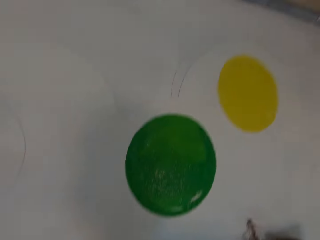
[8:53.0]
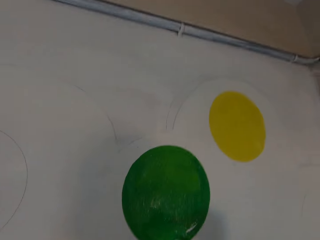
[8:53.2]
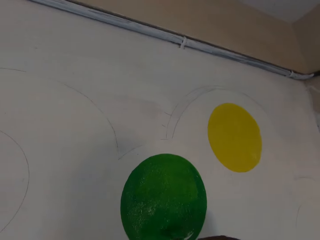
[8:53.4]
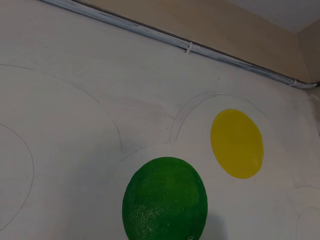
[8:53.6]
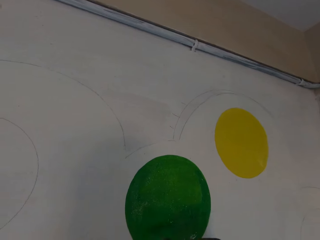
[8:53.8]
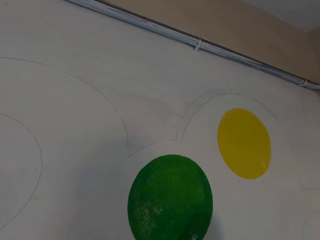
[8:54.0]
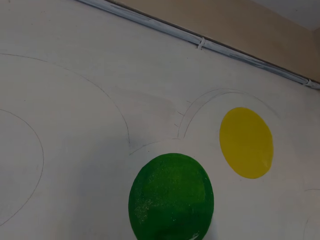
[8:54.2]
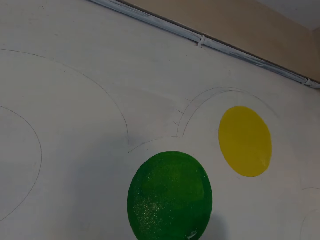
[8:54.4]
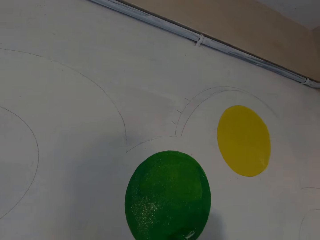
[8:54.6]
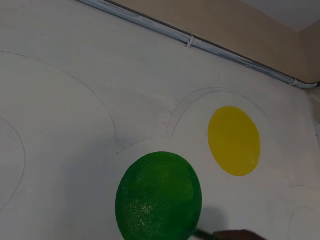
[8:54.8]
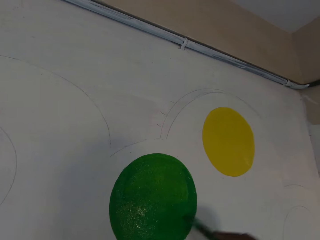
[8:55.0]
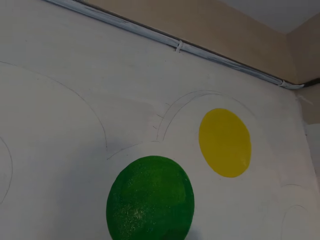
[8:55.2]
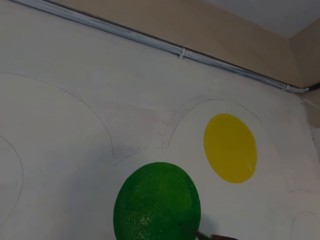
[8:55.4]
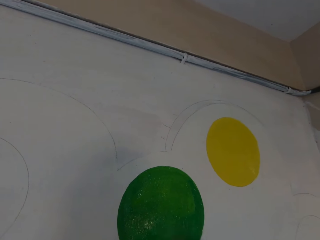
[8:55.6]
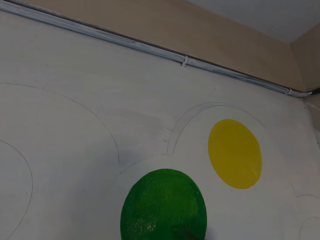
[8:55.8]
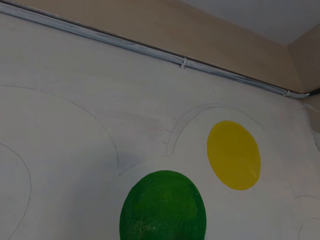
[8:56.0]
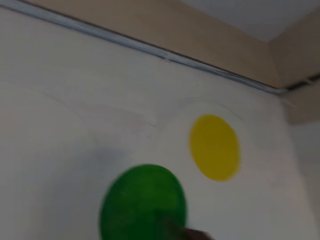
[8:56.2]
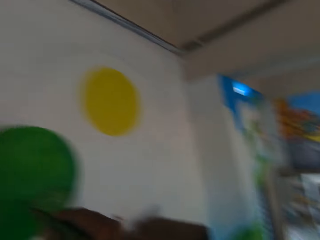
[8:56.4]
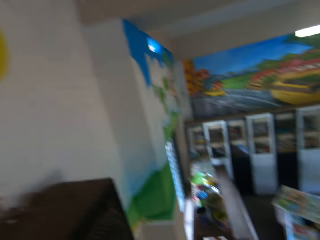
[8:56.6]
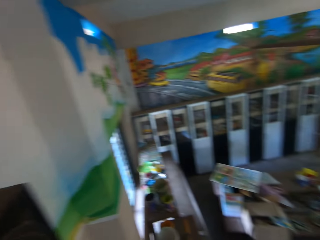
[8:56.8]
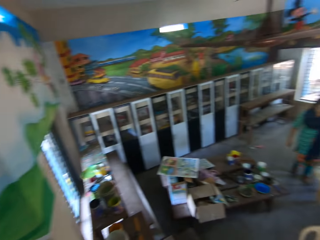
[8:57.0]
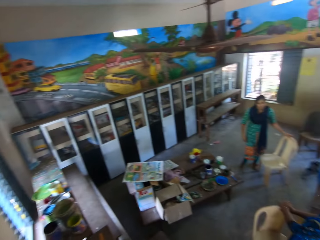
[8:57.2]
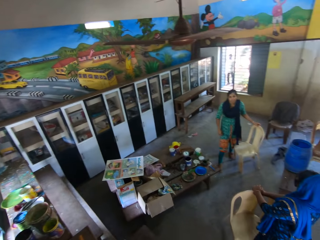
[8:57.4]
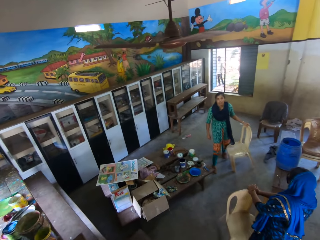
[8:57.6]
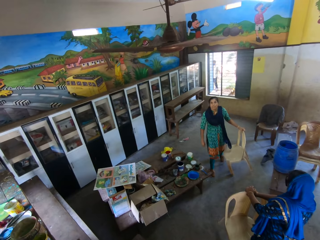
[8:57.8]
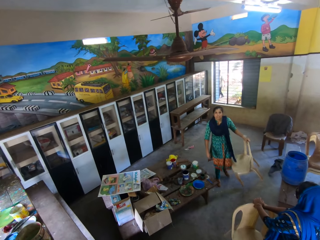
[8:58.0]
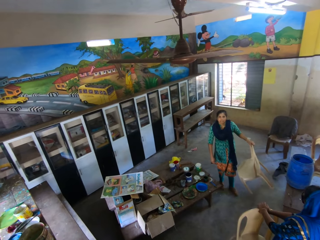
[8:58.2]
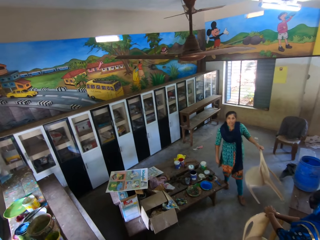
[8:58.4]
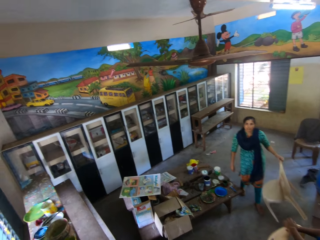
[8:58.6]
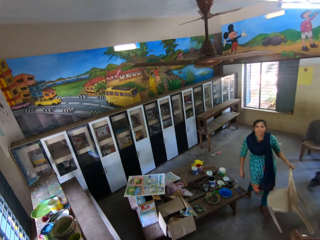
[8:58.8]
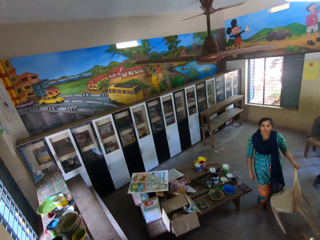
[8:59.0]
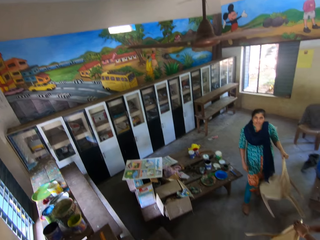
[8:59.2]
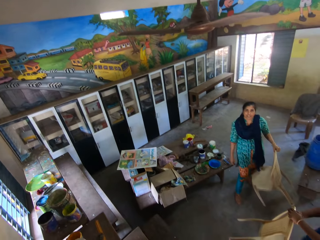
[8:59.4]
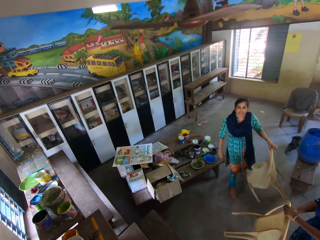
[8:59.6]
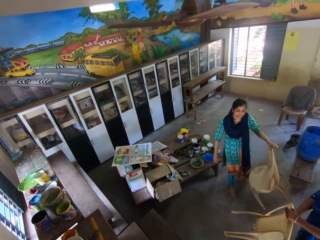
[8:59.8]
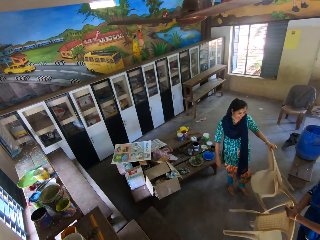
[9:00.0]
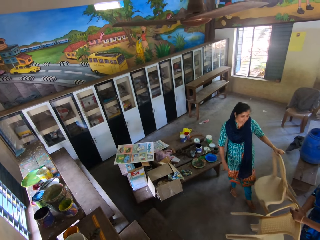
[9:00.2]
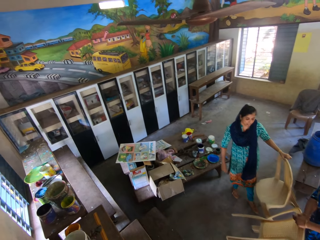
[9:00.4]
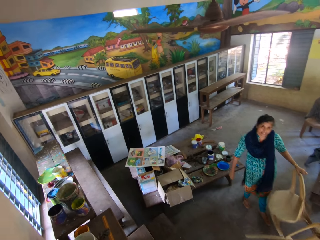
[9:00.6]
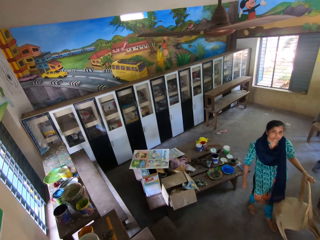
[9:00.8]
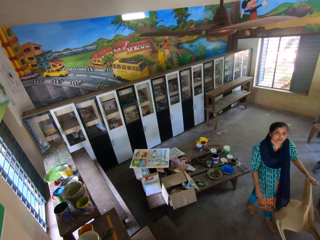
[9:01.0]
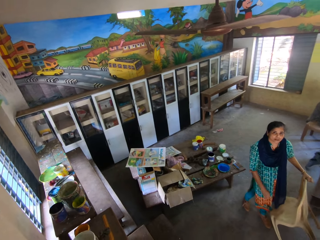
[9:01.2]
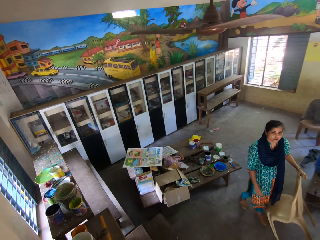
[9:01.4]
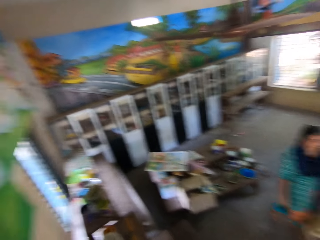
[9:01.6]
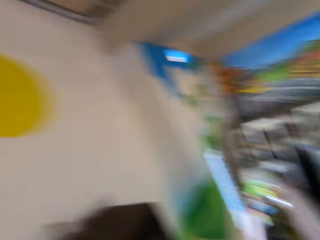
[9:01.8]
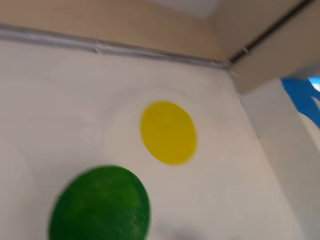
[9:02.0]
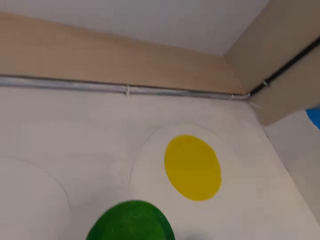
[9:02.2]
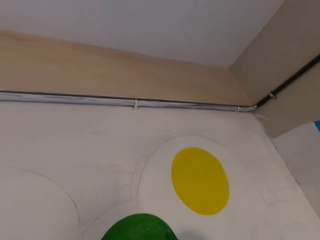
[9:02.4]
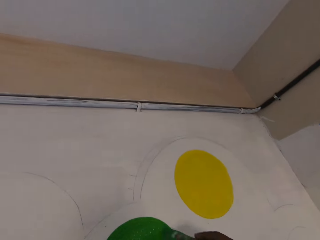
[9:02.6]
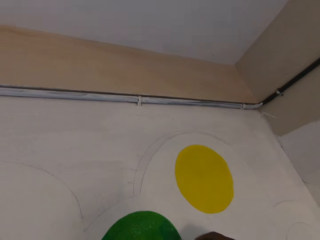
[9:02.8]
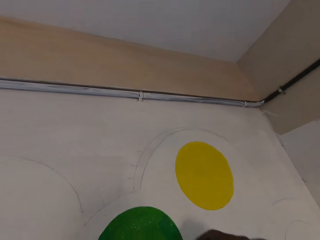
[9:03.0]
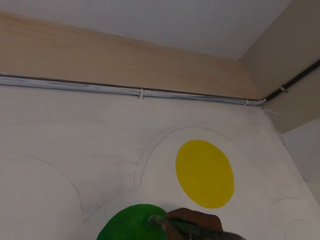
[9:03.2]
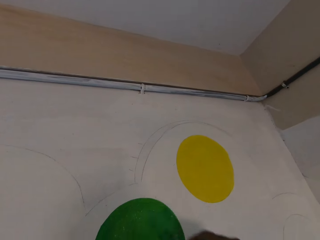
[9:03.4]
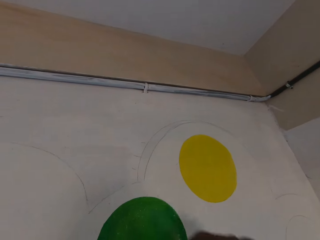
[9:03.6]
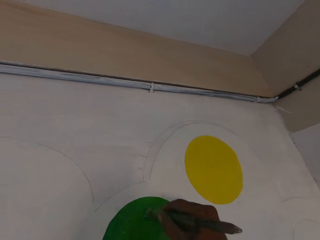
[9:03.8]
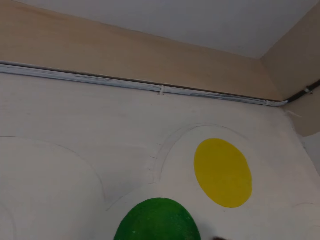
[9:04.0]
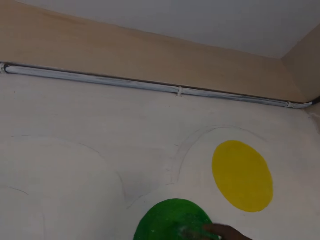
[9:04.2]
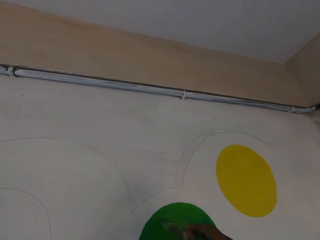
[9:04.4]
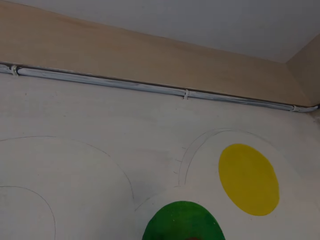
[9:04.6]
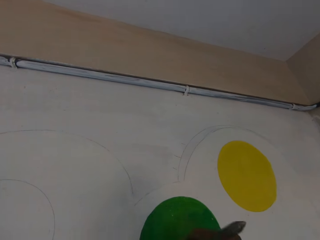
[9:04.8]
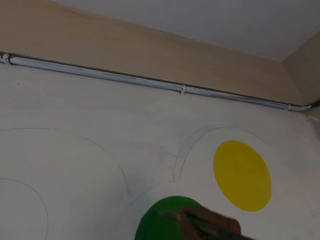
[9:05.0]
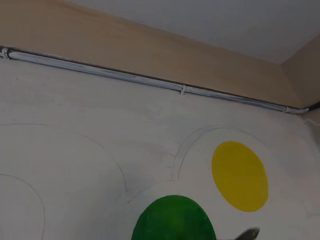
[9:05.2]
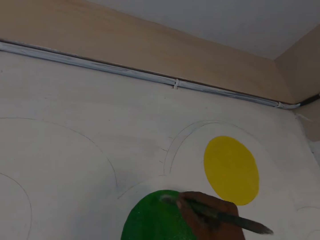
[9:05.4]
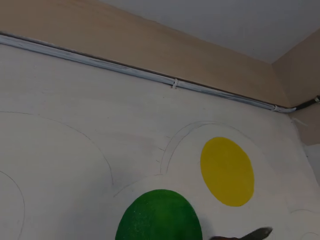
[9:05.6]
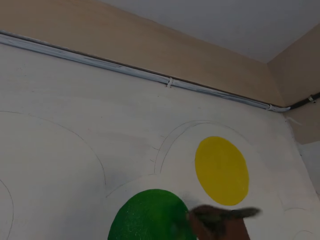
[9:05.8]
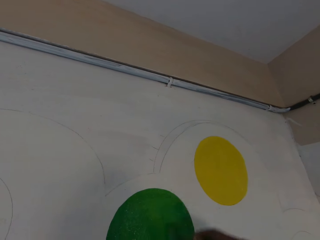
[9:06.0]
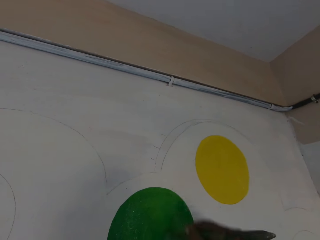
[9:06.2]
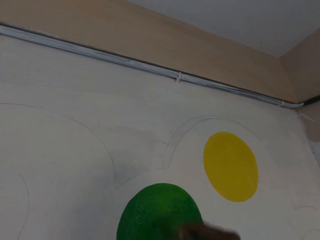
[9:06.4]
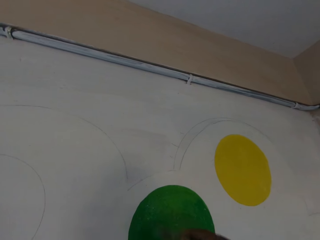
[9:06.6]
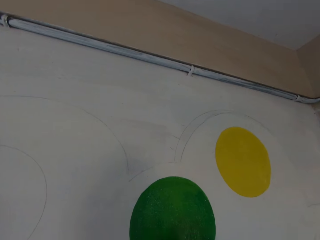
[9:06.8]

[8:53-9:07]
The camera wearer paints the wall with the paintbrush in his right hand. The woman picks up a chair from the floor with her left hand. She drops the chair on the floor with her left hand. The camera wearer paints the wall with the paintbrush in his right hand.

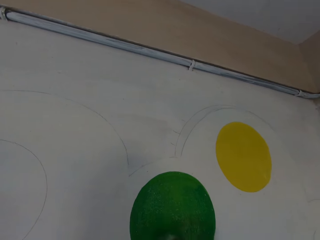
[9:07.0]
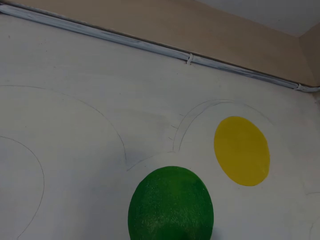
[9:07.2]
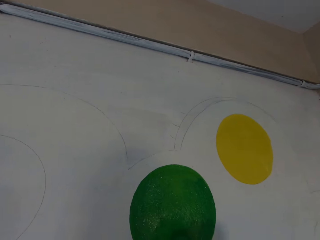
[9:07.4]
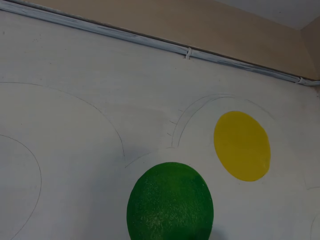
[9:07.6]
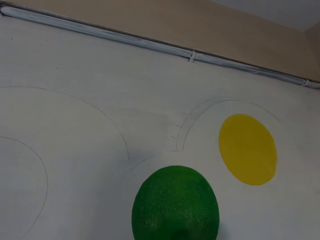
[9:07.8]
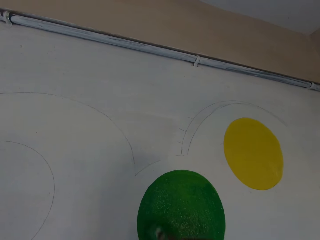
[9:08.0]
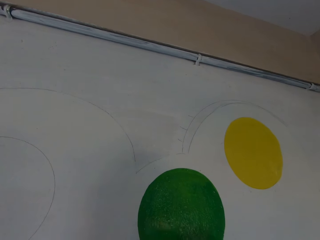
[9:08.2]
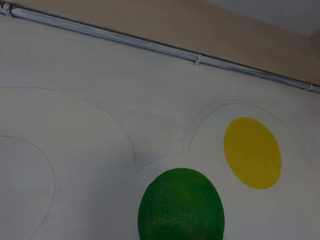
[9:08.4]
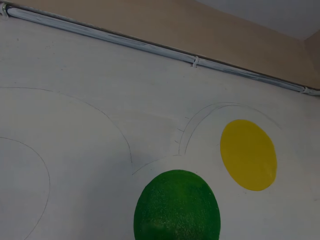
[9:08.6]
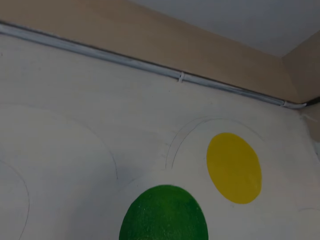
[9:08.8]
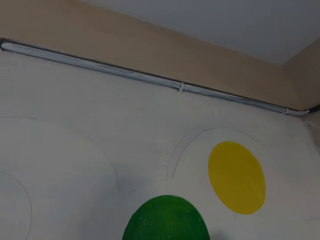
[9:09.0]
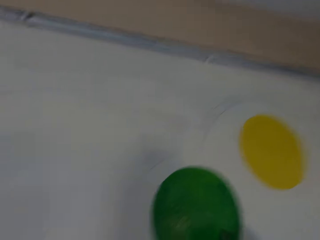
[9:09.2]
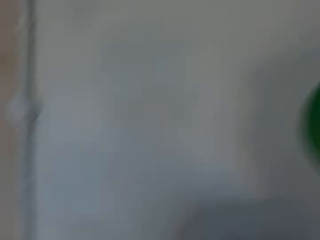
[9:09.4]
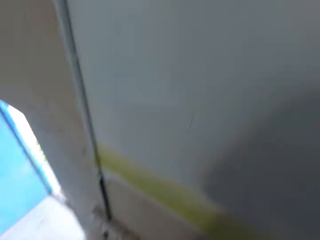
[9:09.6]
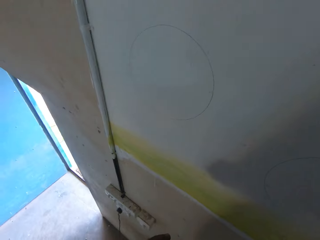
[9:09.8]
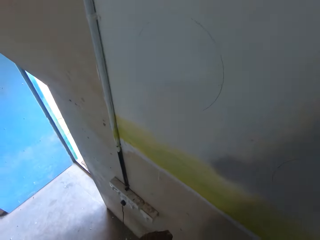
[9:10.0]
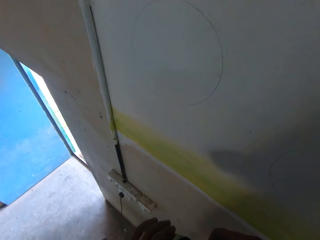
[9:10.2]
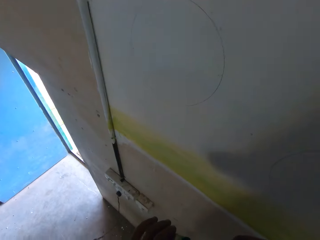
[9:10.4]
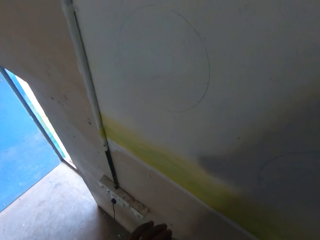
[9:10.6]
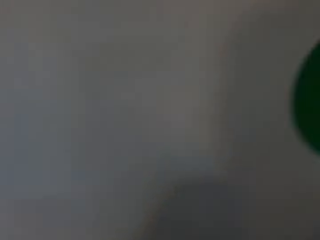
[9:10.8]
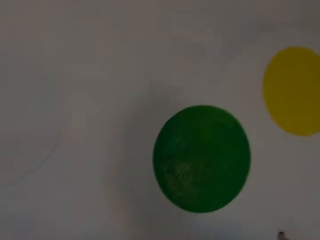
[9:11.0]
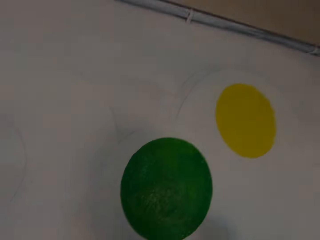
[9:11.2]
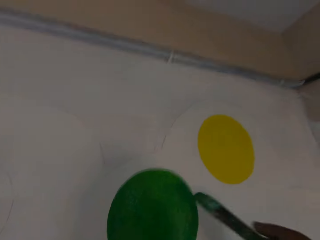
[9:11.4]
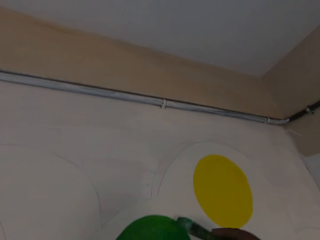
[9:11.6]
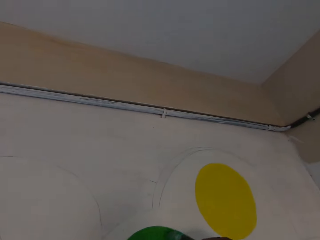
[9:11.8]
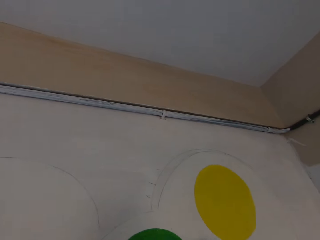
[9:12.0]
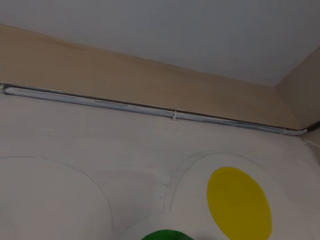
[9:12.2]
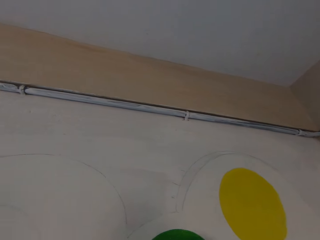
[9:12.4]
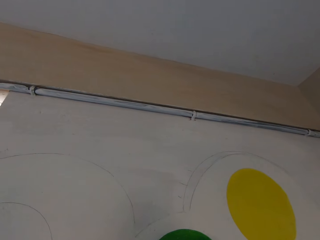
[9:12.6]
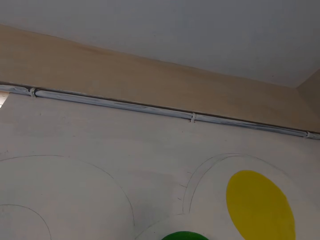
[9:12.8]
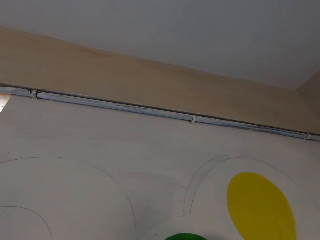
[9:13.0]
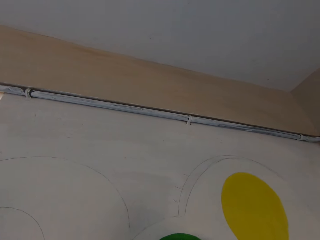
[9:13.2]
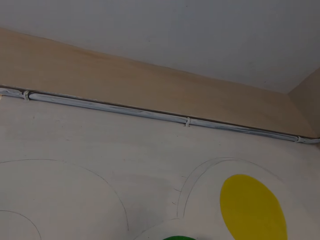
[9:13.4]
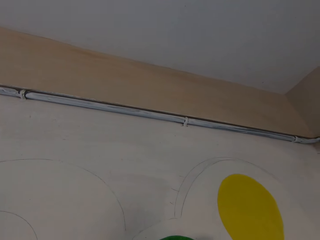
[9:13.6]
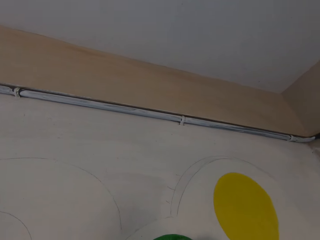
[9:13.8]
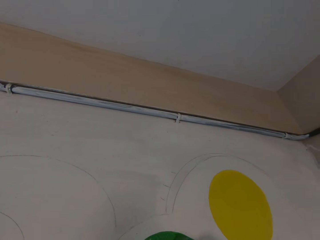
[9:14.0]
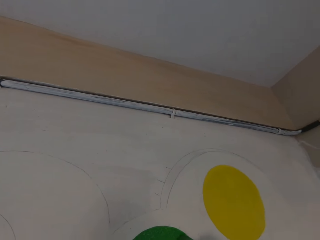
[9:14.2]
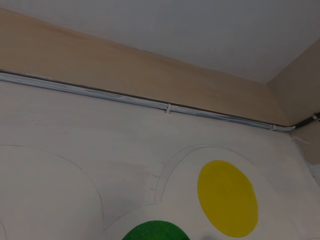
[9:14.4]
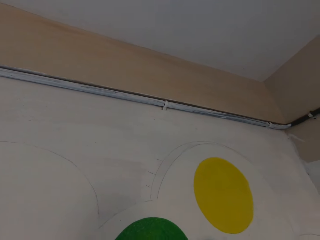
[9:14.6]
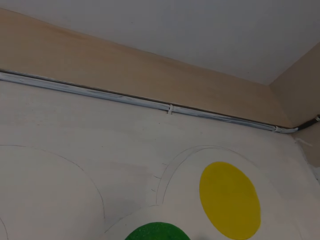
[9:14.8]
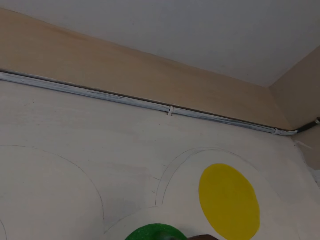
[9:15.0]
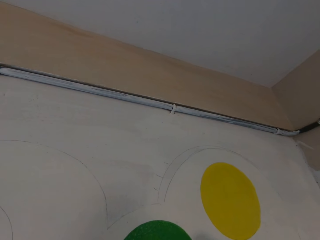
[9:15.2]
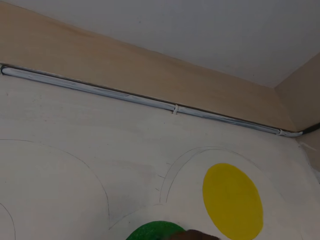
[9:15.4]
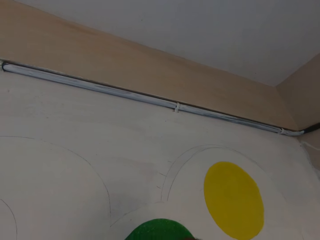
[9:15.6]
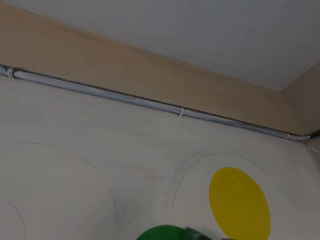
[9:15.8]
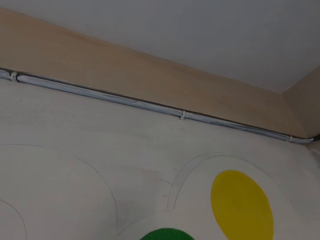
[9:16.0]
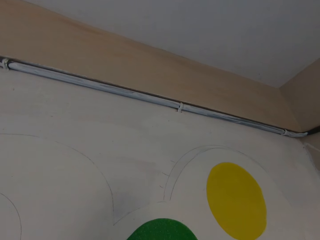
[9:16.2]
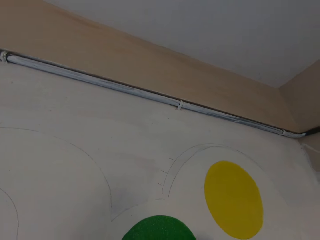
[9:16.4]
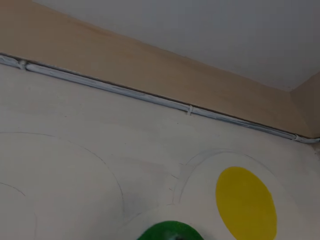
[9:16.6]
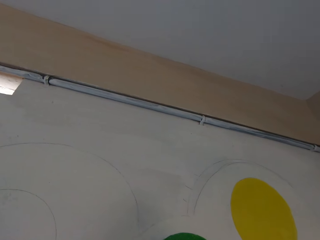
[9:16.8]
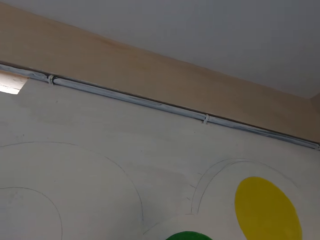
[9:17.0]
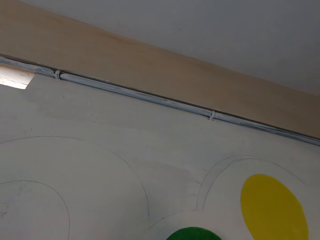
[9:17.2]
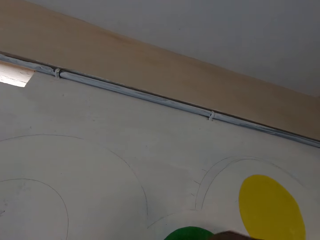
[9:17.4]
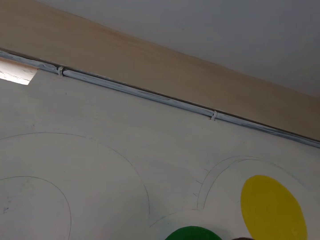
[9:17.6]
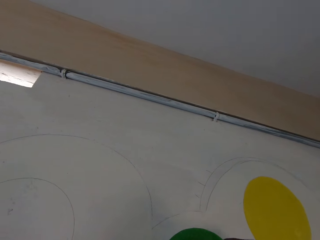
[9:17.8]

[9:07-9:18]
The camera wearer dips the paintbrush in his right hand into the paint can in his left hand. He paints the wall with the paintbrush in his right hand.
